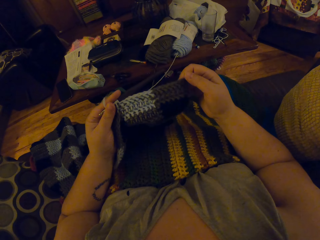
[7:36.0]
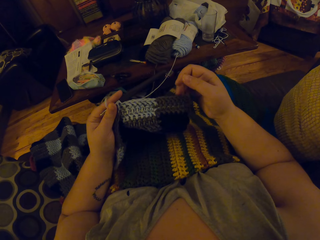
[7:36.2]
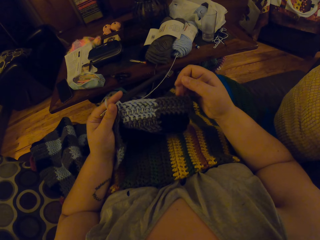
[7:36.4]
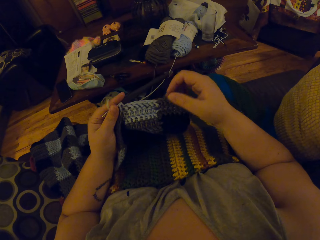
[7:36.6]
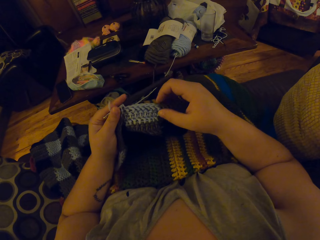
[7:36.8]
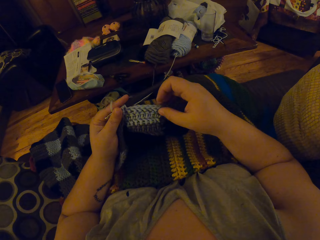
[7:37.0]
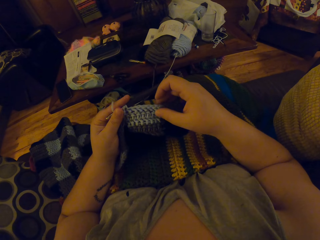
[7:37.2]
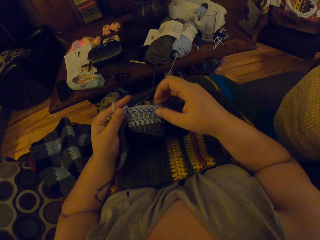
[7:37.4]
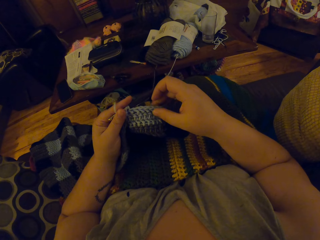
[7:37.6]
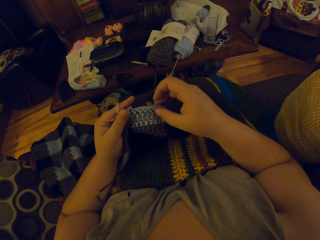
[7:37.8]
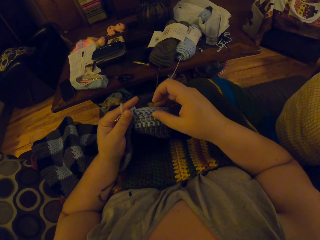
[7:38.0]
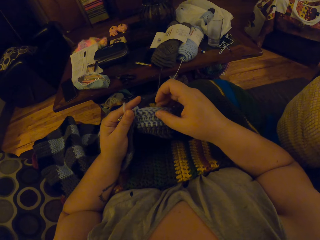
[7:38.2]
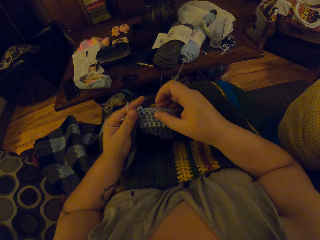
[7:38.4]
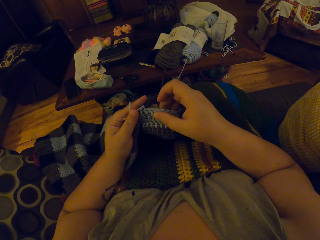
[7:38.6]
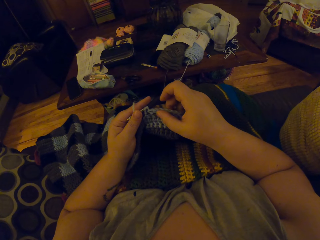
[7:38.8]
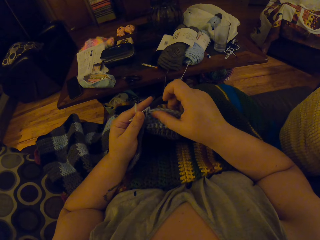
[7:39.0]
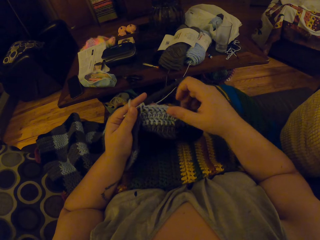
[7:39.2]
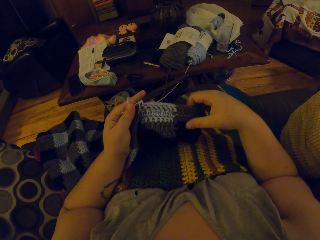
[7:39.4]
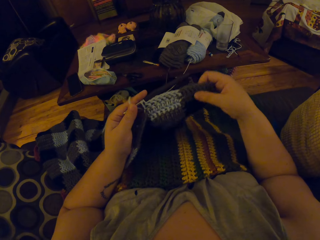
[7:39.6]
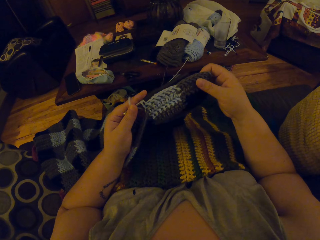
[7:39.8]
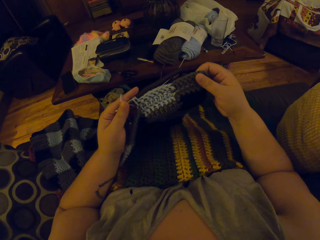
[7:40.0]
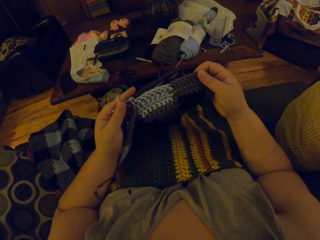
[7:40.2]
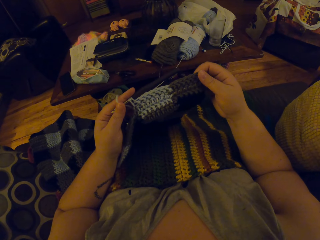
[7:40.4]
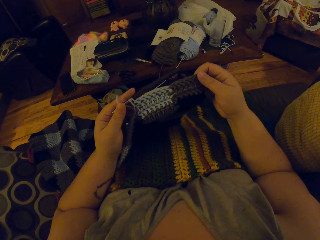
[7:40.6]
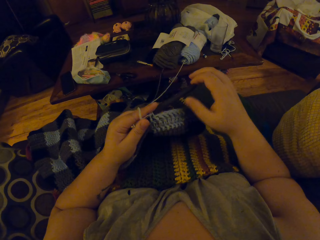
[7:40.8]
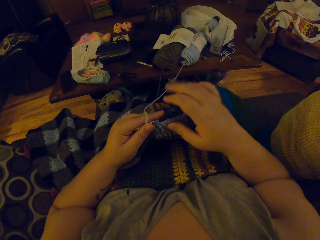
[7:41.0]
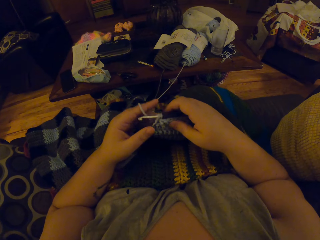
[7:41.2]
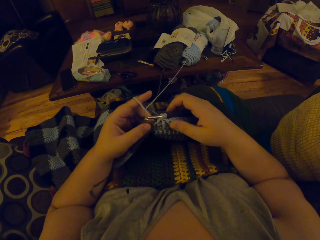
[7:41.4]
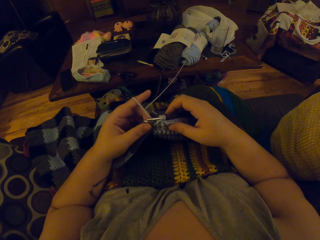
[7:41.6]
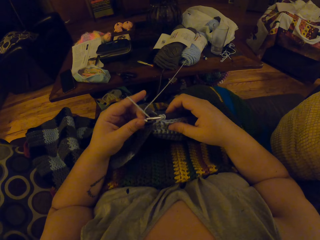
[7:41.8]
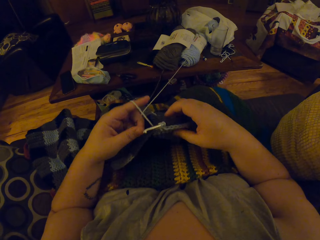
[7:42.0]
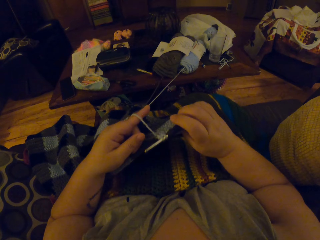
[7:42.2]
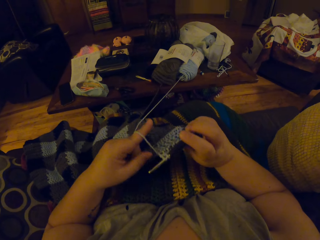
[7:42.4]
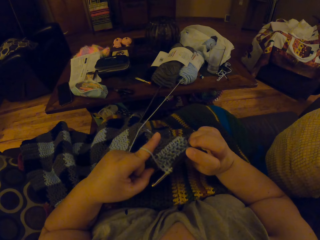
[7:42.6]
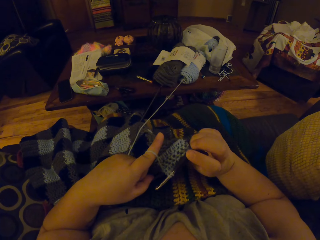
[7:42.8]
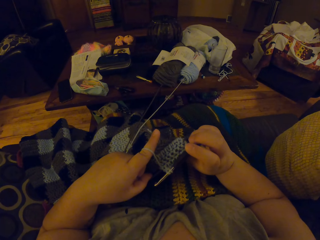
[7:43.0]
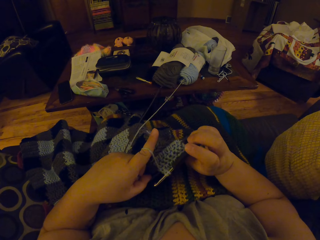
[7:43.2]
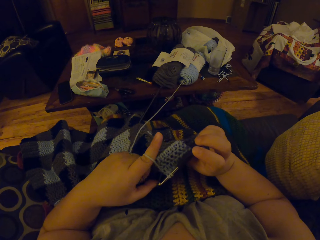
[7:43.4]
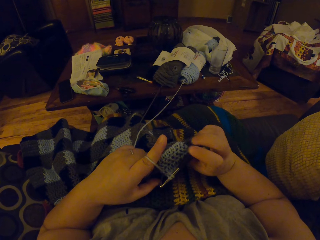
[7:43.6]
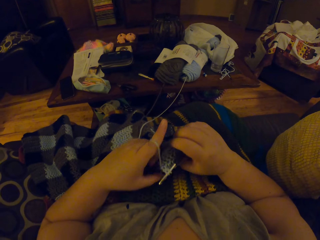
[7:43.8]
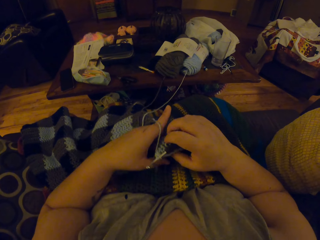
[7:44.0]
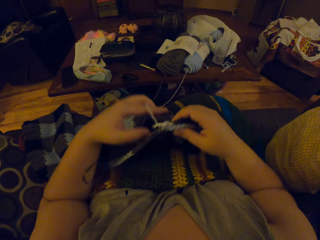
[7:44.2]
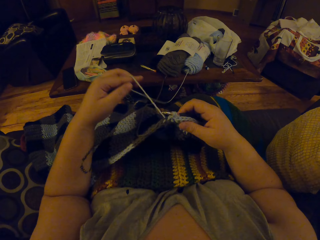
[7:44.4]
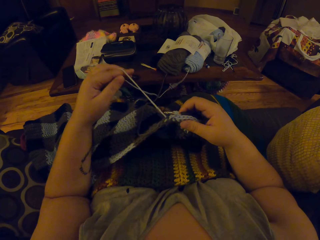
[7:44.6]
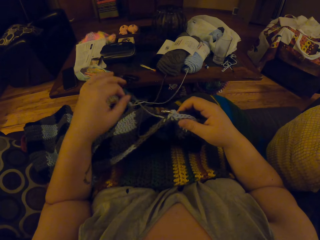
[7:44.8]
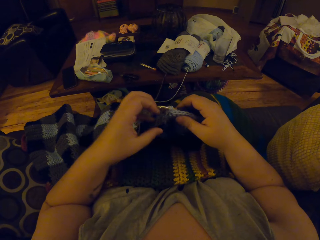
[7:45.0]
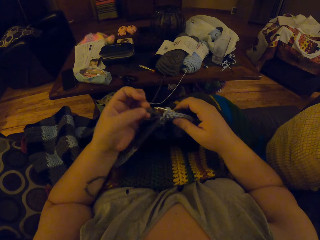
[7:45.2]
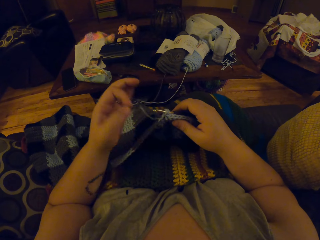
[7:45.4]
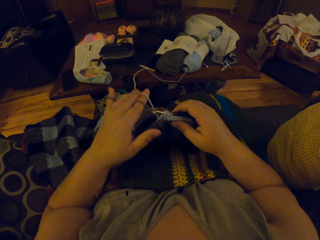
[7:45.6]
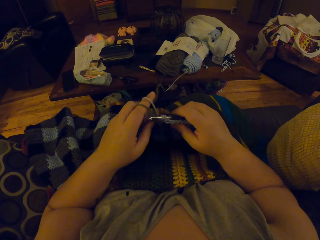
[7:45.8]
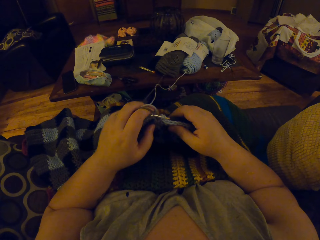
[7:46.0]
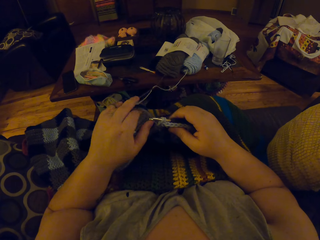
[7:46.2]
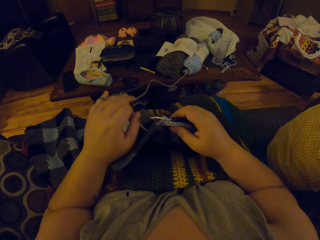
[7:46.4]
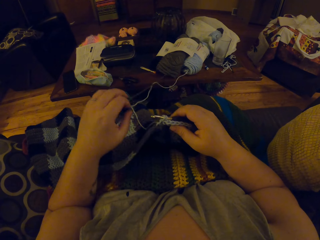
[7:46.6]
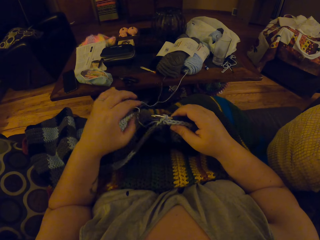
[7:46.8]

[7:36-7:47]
The camera wearer counts the number of holes or stitches on the crocheted wool. She straightens the fabric. She counts the stitches. She straightens the yarn and rolls the yarn on her finger.

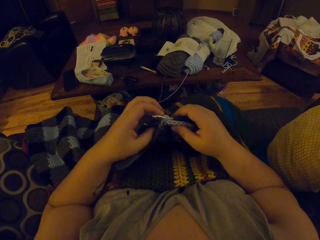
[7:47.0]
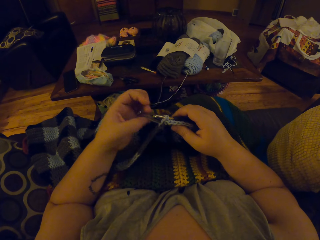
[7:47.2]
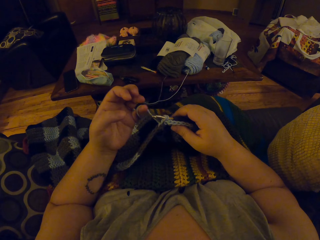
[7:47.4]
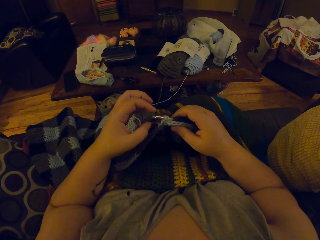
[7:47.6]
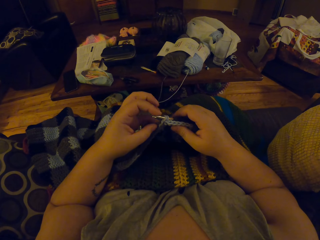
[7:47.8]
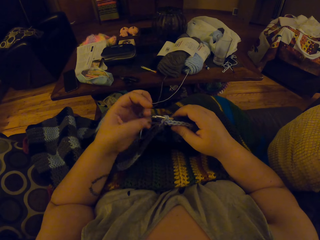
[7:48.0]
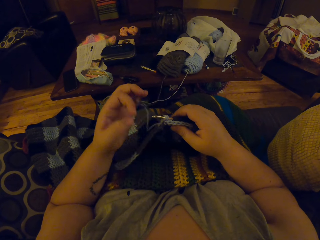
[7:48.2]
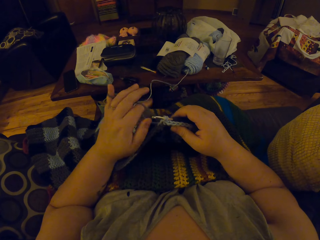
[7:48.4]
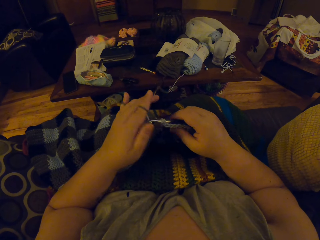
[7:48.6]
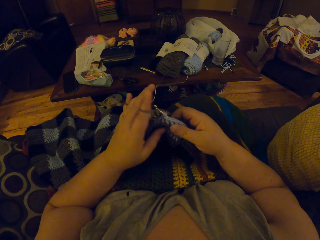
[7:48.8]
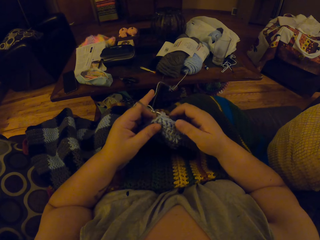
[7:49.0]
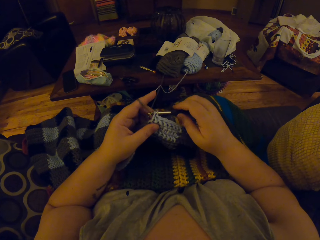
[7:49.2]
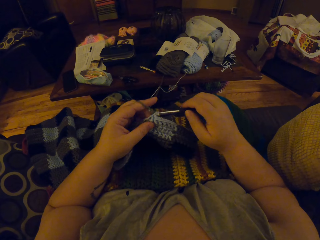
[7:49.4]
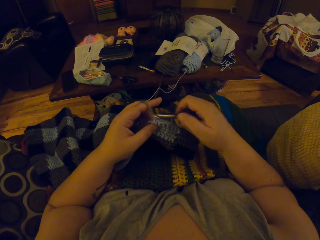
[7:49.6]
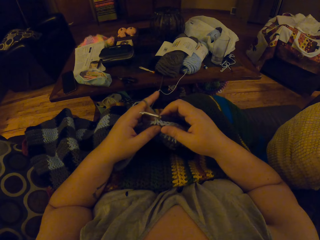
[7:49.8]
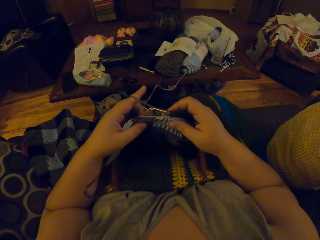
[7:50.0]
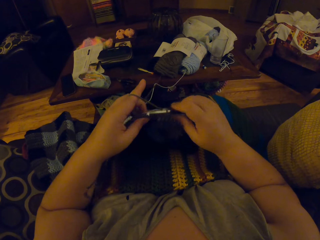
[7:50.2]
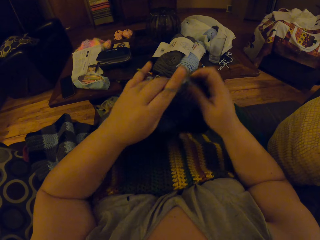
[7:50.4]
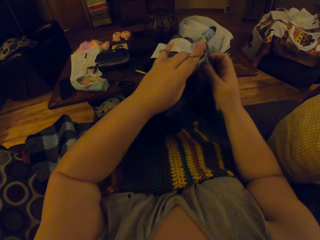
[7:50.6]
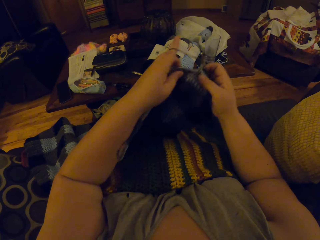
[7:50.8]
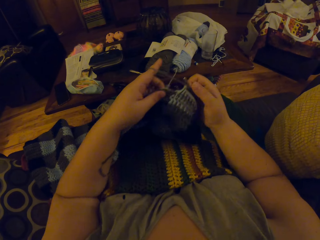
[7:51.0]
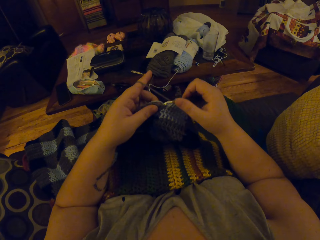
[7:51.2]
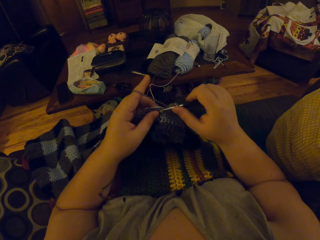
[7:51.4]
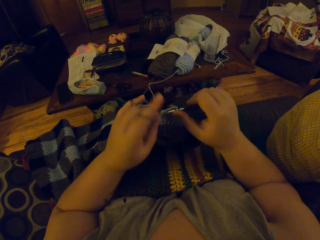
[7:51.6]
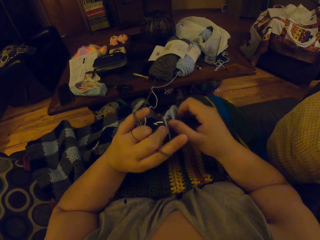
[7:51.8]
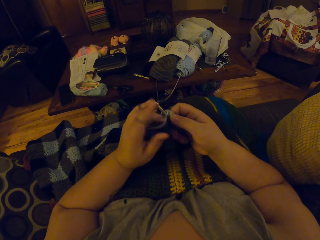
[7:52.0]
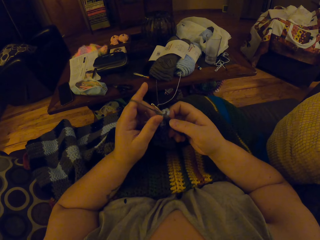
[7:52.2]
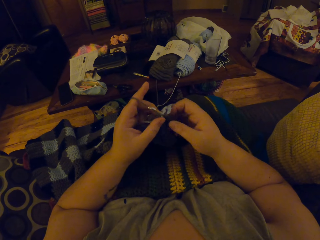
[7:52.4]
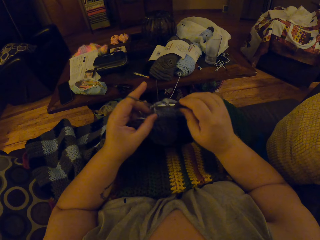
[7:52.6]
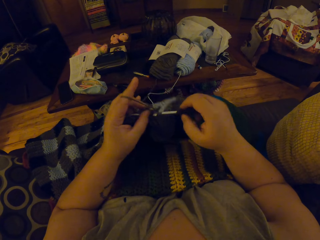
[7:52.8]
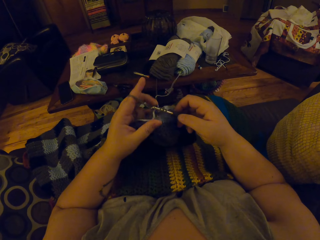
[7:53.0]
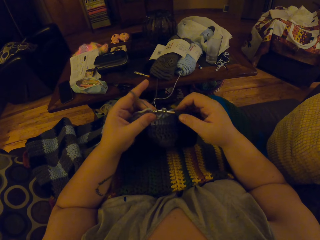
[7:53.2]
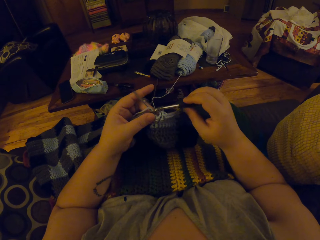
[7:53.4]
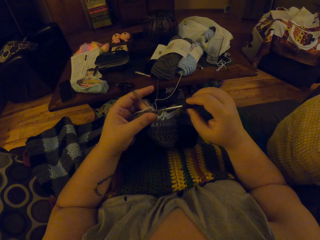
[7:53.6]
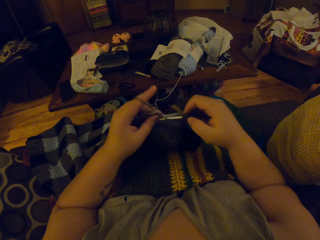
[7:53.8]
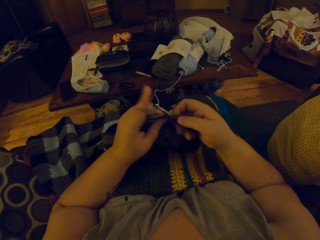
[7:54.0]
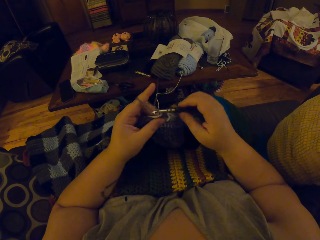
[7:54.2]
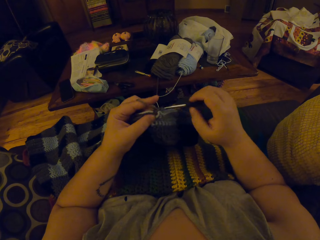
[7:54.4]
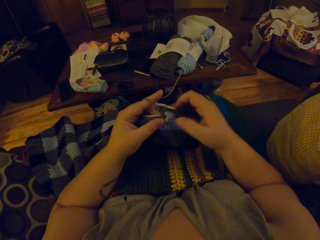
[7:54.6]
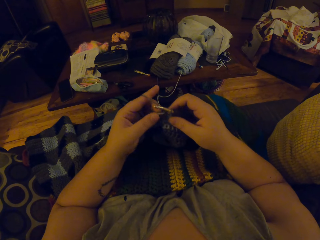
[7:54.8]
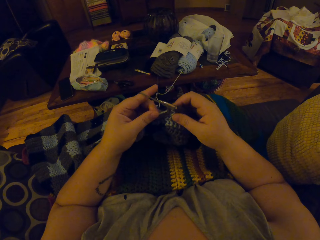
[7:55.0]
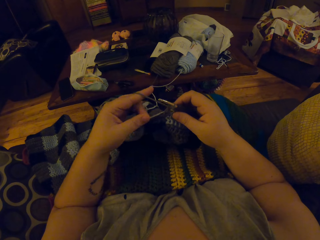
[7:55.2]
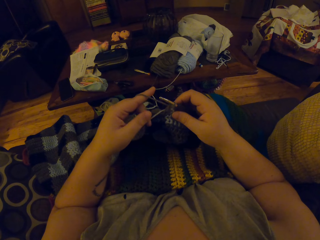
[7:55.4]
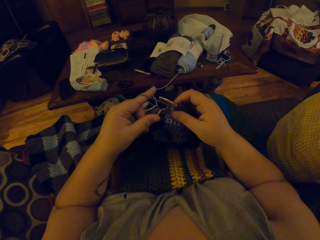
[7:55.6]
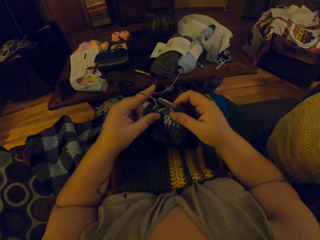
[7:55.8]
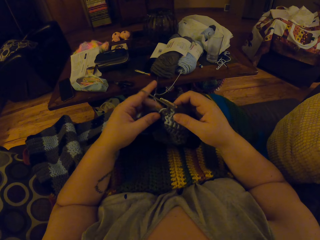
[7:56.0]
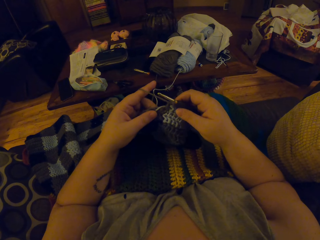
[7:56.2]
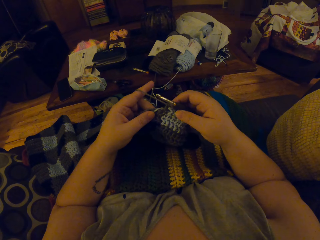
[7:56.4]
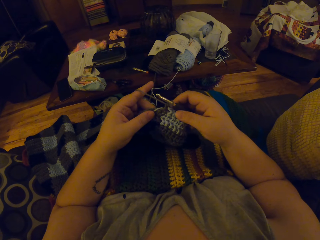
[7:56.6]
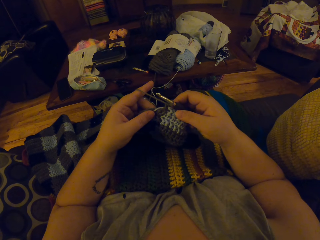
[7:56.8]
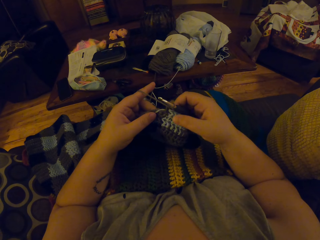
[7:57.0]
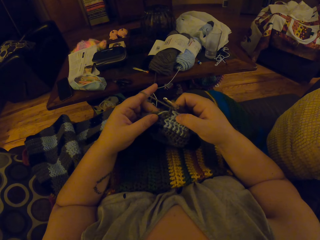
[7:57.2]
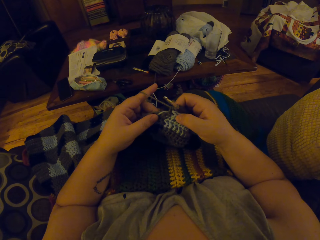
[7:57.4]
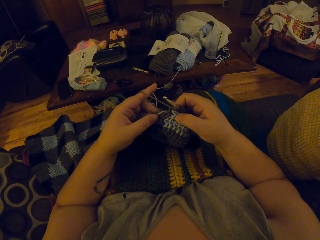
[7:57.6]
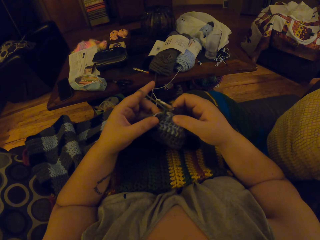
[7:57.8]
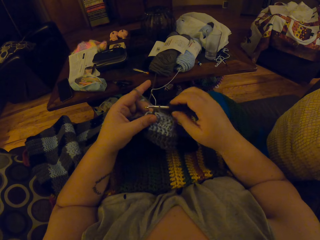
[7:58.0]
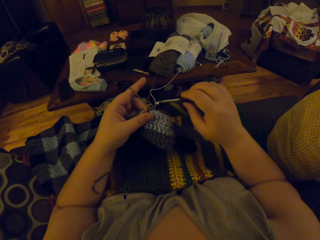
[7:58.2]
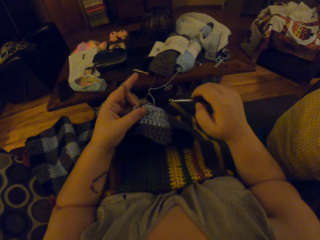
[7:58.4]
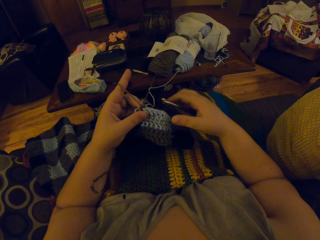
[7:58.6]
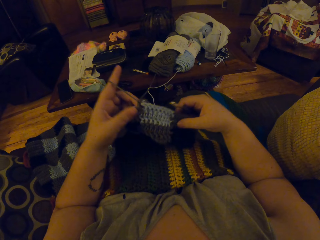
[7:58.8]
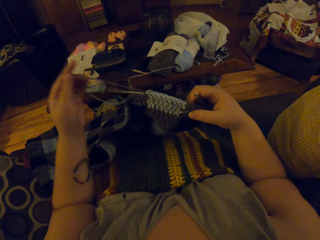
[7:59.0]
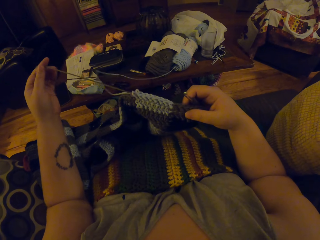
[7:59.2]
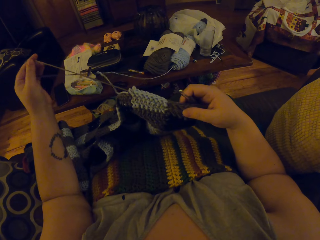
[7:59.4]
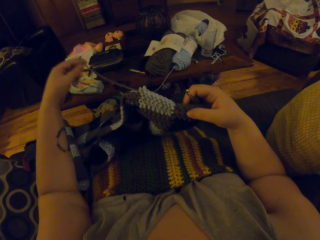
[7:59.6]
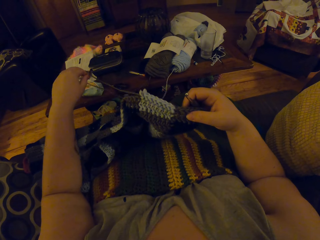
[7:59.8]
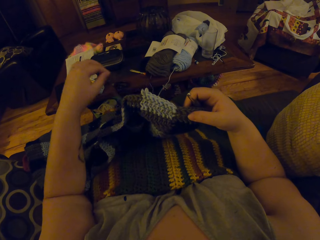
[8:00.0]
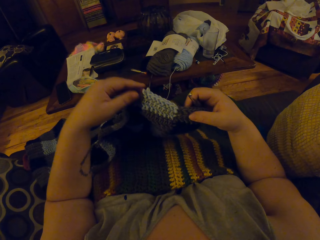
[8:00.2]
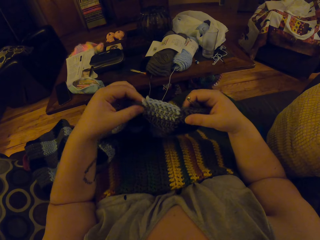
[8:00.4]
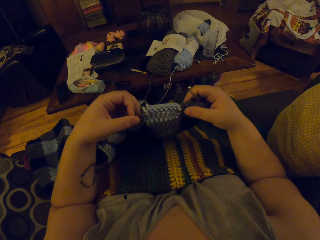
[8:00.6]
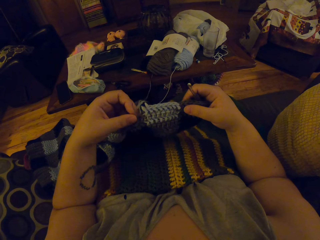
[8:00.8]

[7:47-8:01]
The camera wearer unrolls the yarn on her finger. She rolls the yarn on her finger. She crochets the light blue colored wool with the crochet hook. She straightens the fabric. She knits the fabric. She straightens the yarn. She loosens the grey colored crocheted wool. She counts the stitches and unravels the stitches.
